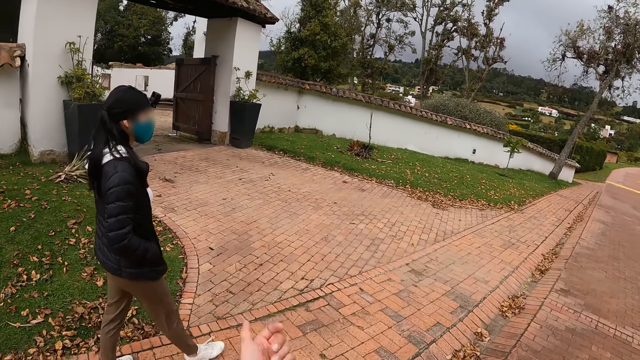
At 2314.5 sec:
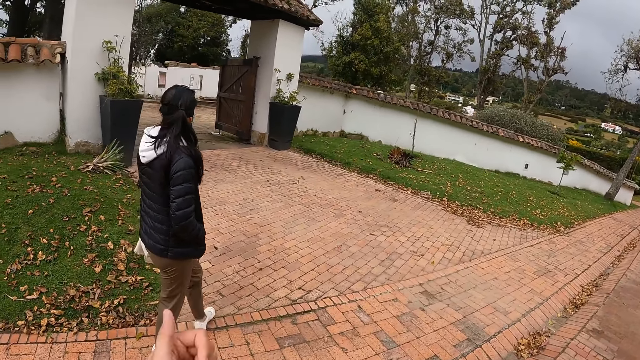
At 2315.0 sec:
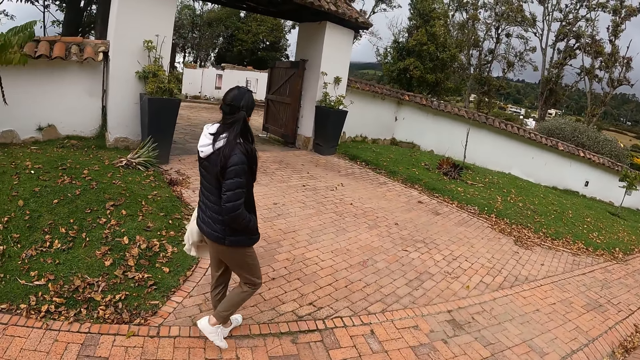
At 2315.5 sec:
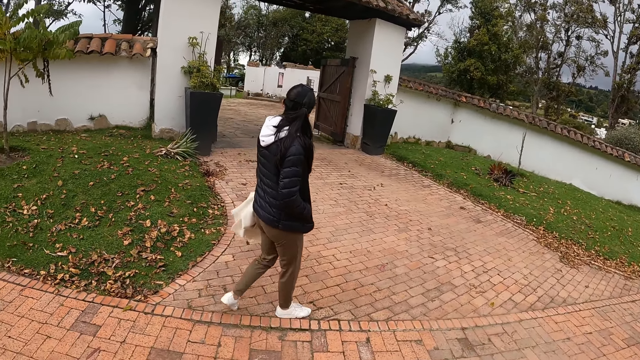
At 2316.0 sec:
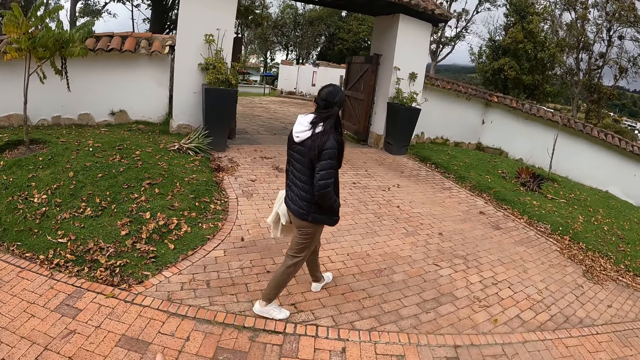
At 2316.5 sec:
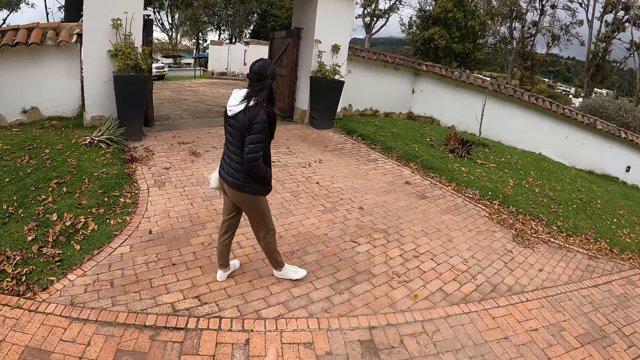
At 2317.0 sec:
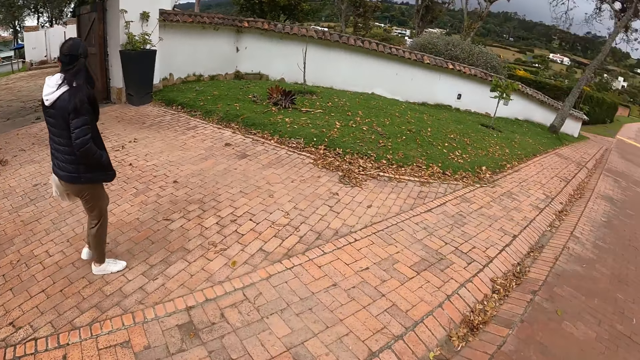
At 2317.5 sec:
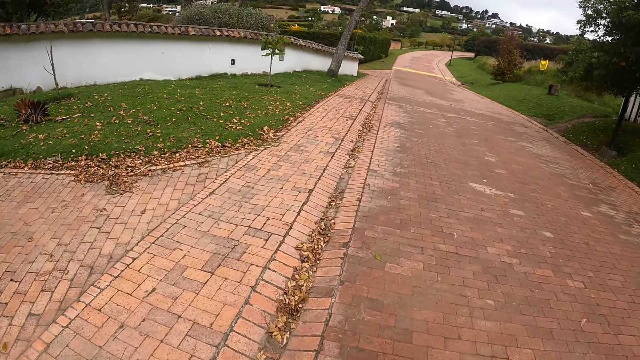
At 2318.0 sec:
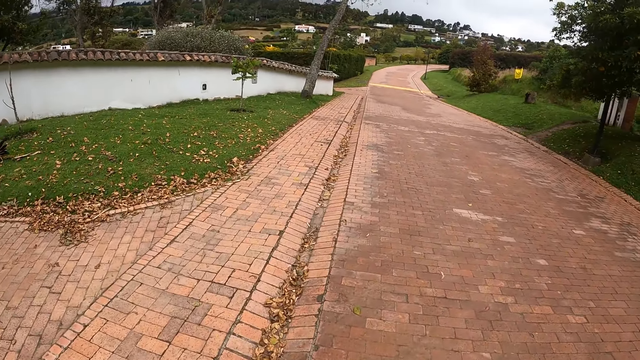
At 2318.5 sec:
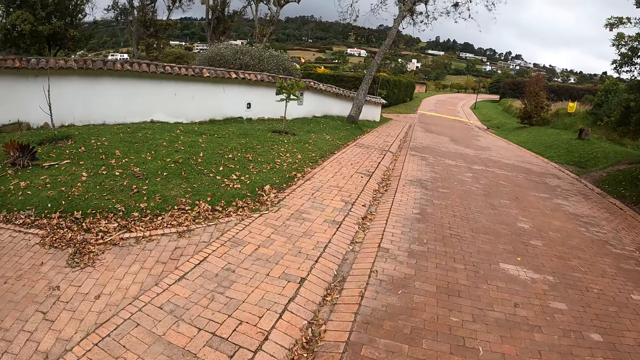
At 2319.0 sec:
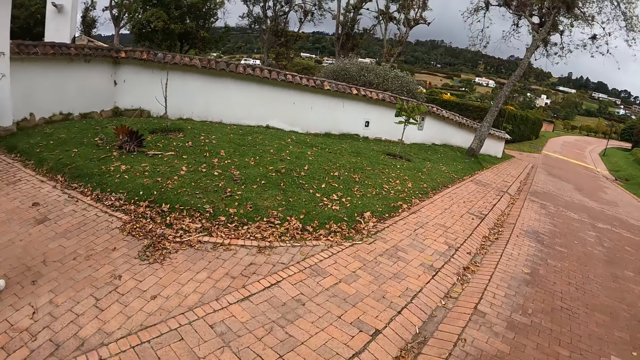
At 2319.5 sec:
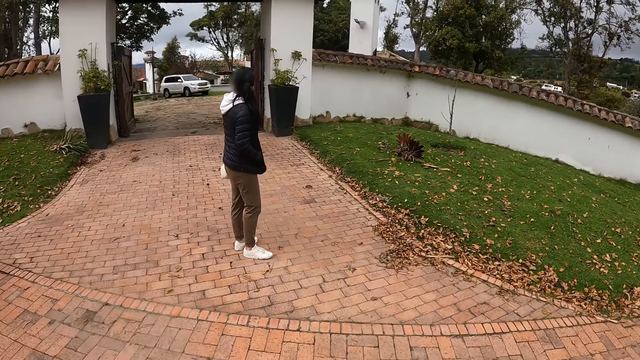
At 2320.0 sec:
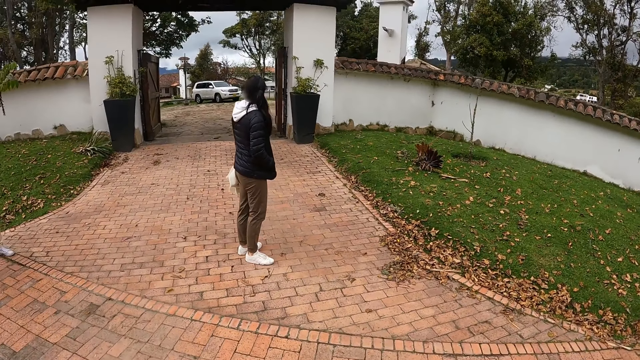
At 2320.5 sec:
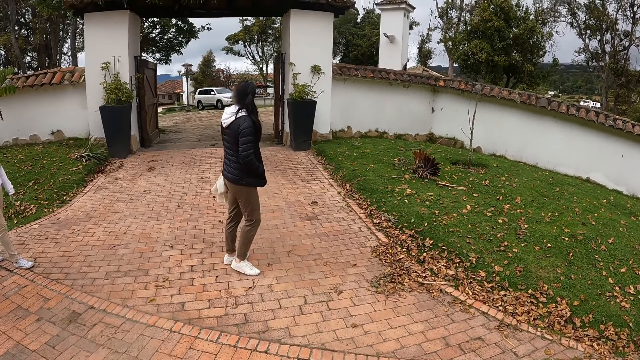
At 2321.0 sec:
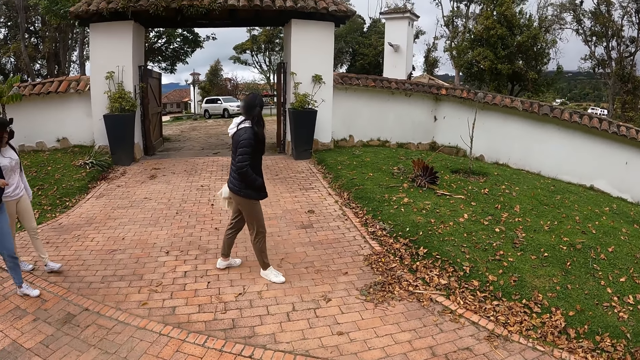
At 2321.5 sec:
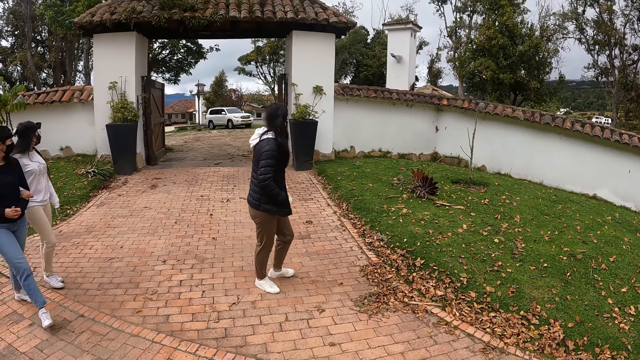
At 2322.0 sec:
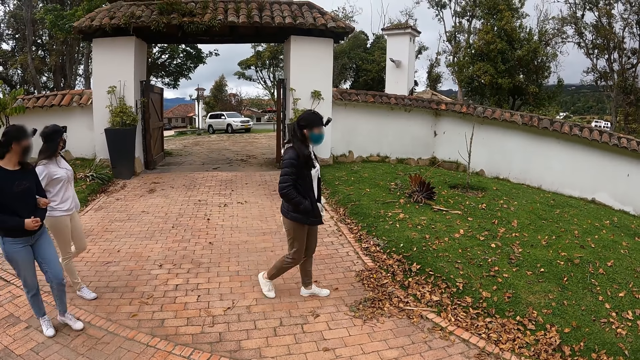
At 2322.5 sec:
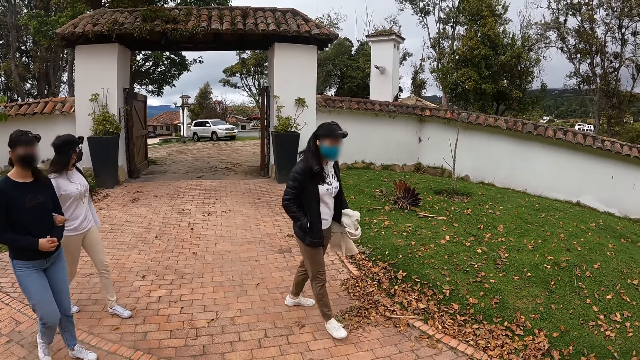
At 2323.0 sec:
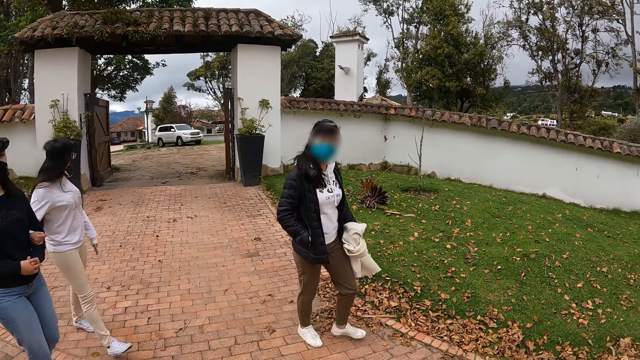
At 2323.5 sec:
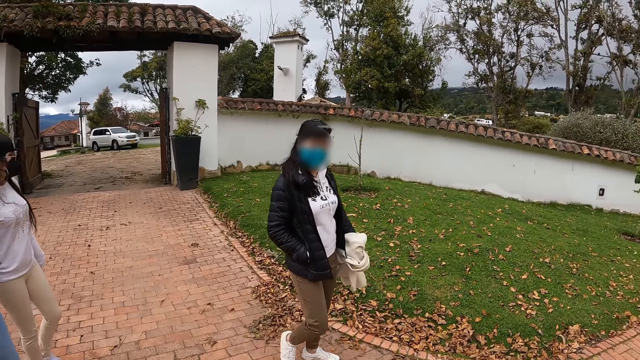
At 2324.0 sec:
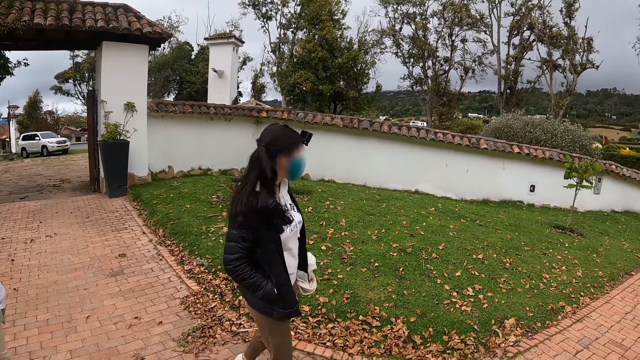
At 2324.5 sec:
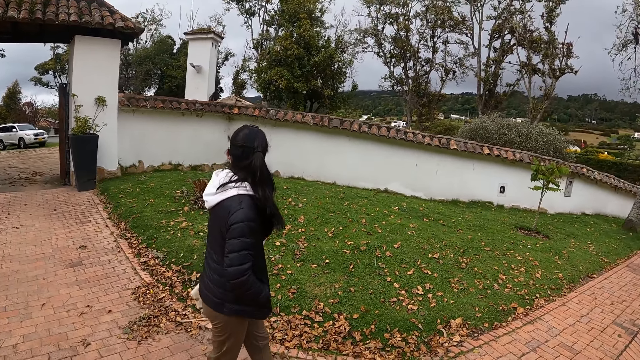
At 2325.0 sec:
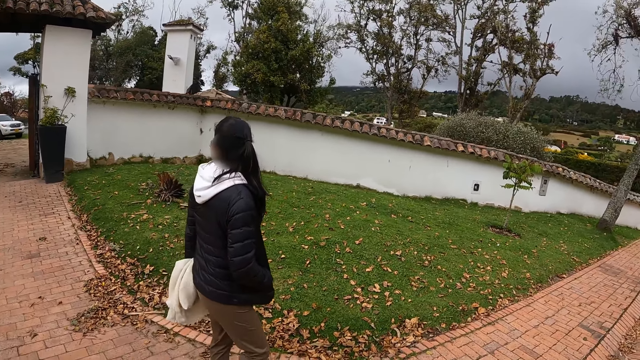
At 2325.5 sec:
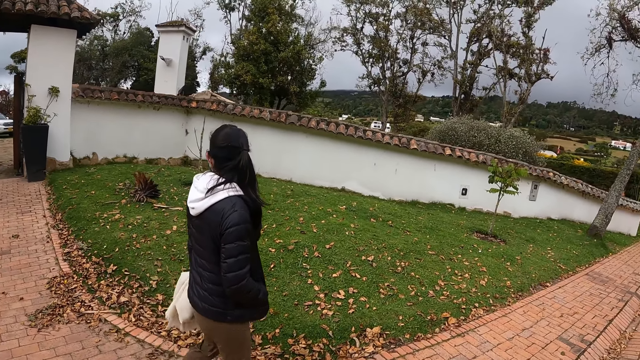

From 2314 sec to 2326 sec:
The camera wearer lifts up the hand. A woman walks along the road. The camera wearer walks along the road. The woman walks along the road.

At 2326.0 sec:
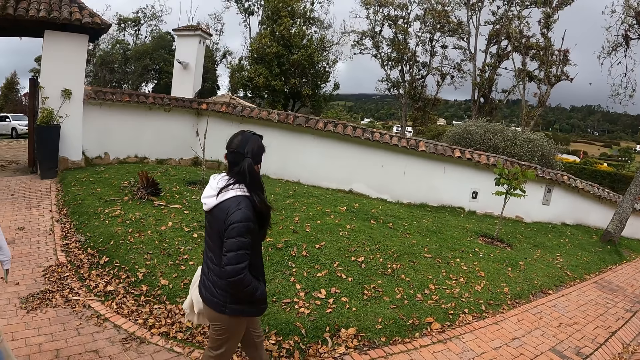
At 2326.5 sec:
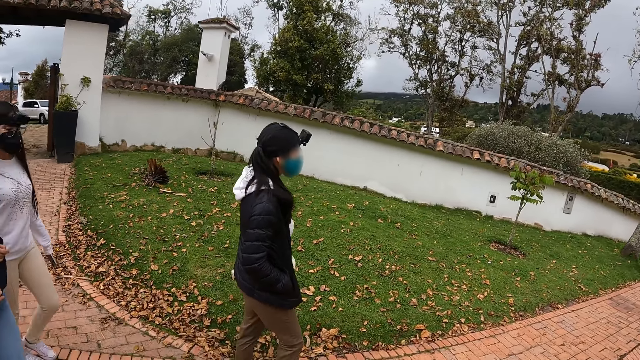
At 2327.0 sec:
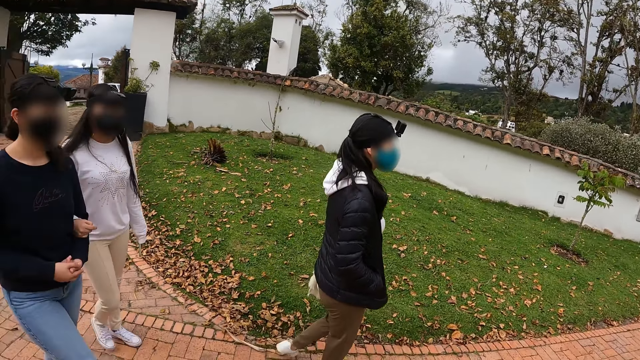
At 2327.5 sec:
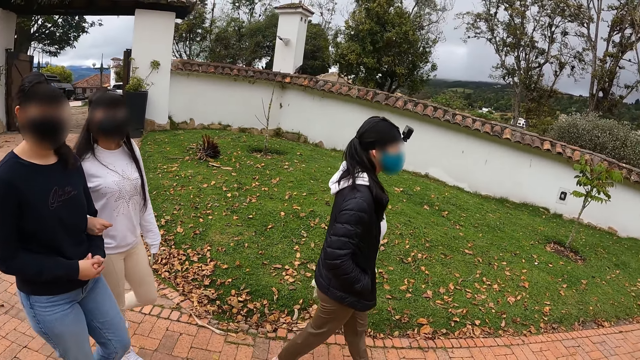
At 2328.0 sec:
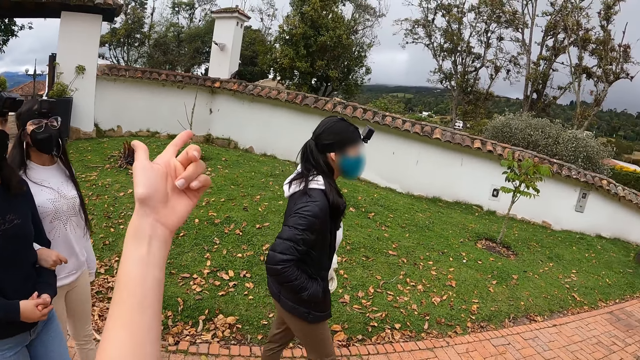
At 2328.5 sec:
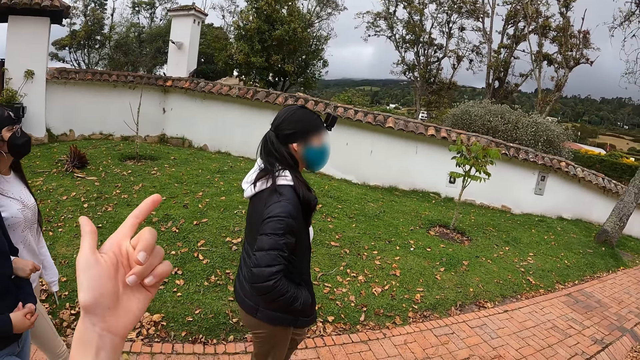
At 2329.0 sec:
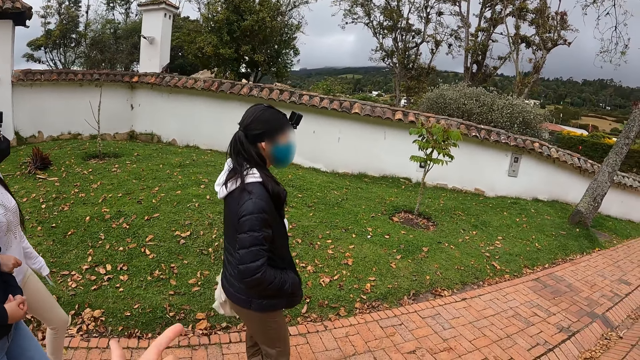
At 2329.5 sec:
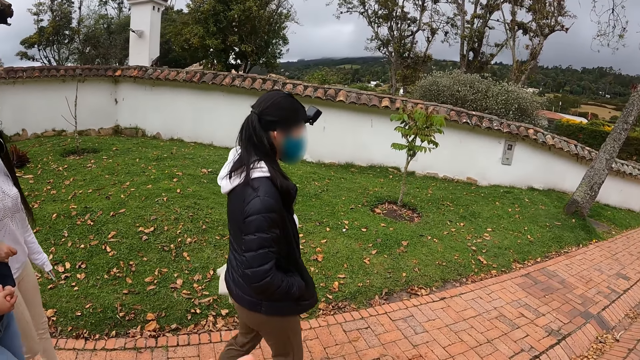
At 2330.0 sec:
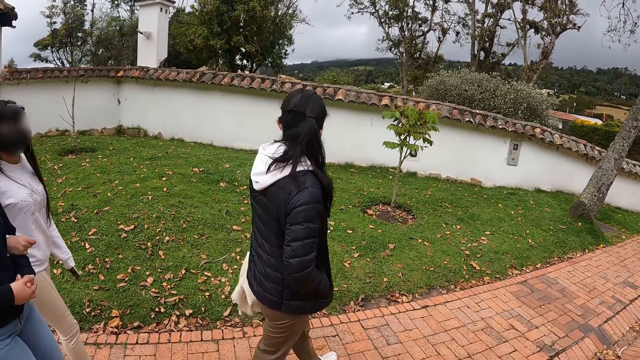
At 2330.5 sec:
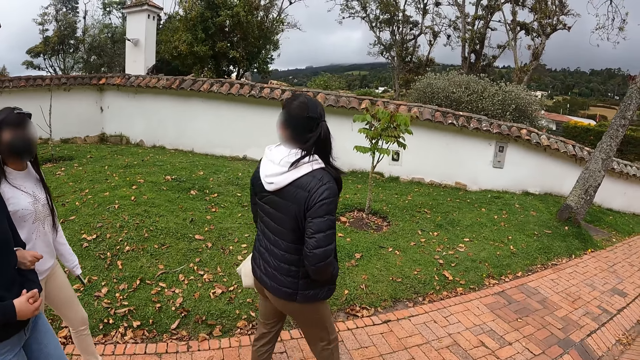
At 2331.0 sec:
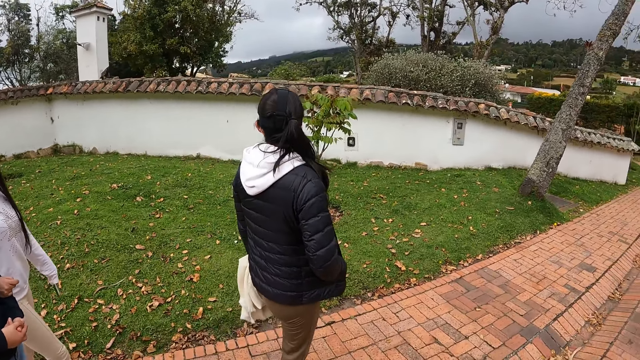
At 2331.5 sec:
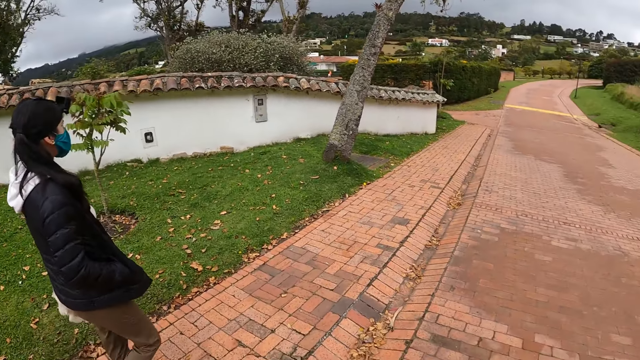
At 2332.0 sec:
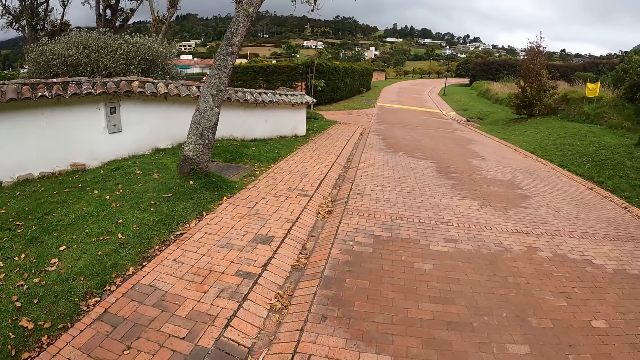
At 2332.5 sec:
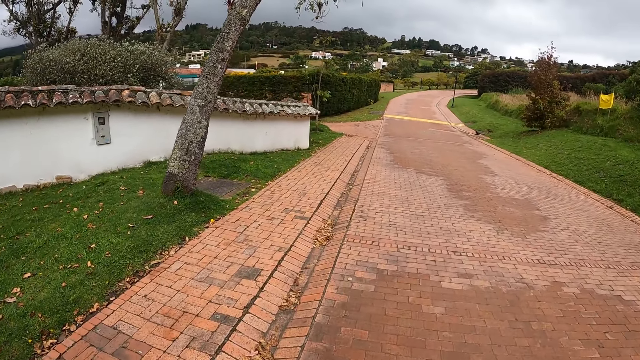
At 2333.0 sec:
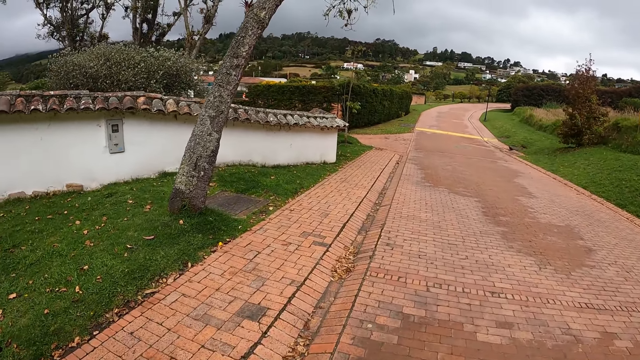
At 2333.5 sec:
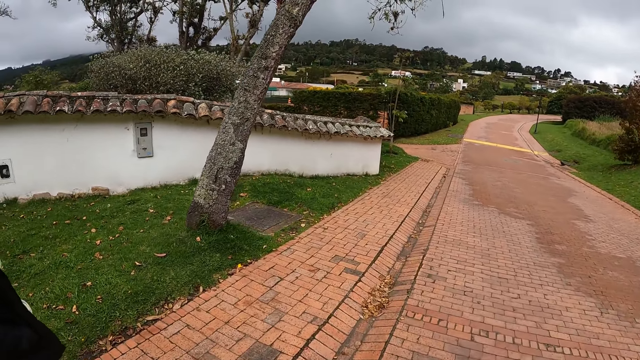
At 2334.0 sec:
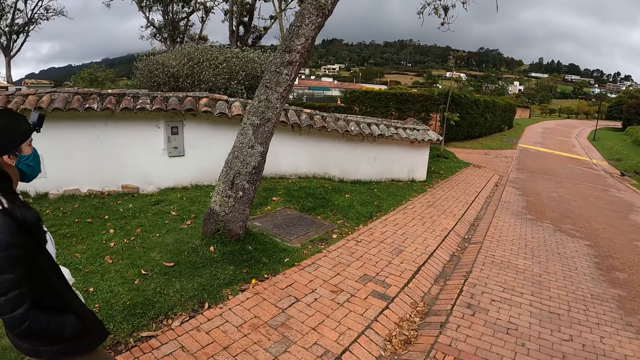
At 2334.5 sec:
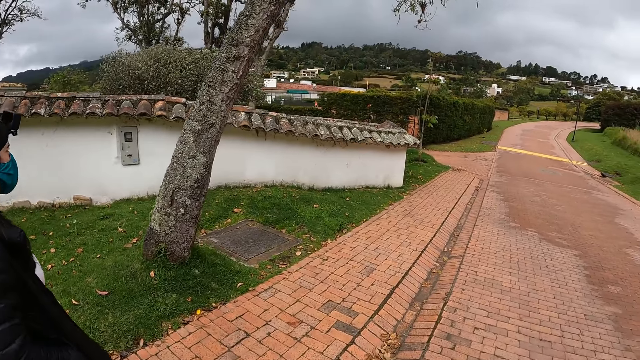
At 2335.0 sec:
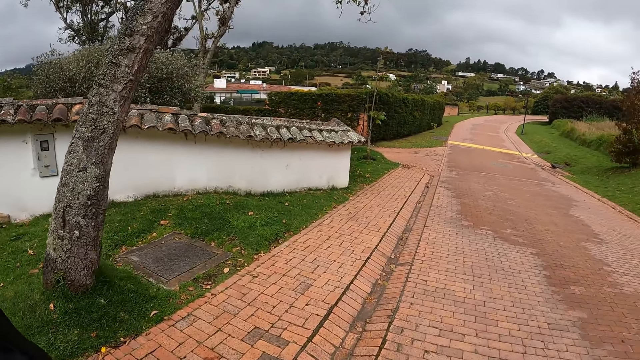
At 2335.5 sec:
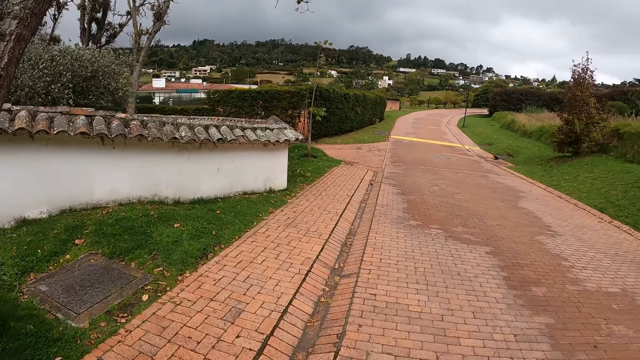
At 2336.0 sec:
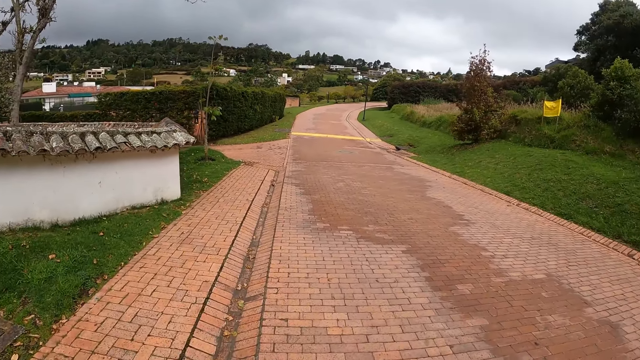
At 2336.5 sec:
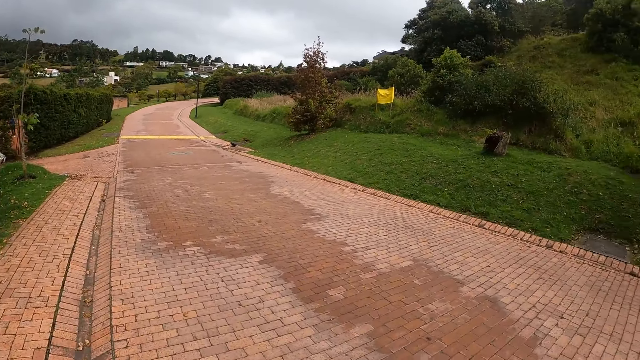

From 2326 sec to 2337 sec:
The camera wearer points towards a mountain with his left hand. He lifts up the hand. A woman walks along the road. The camera wearer walks along the road.
